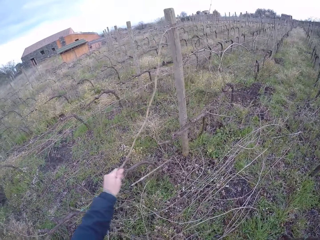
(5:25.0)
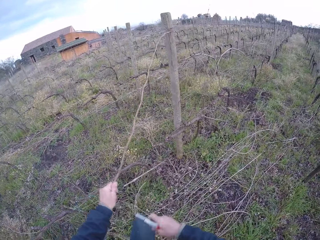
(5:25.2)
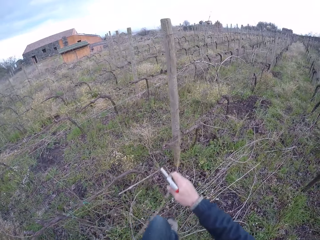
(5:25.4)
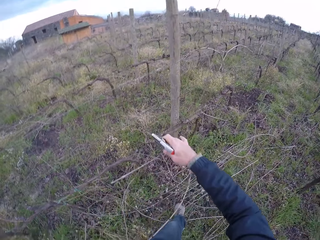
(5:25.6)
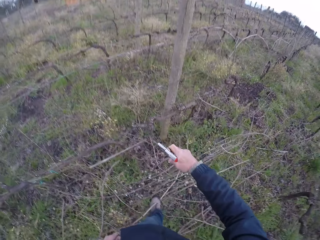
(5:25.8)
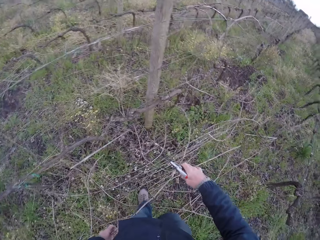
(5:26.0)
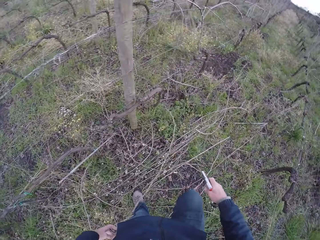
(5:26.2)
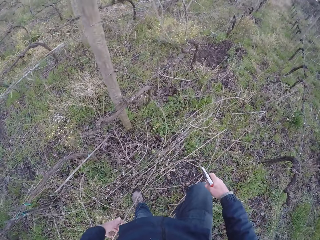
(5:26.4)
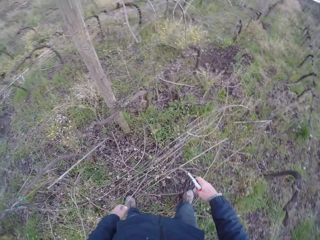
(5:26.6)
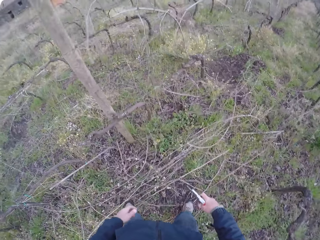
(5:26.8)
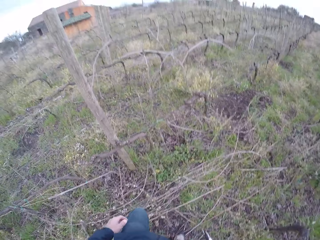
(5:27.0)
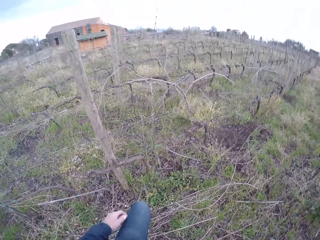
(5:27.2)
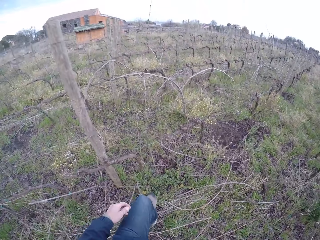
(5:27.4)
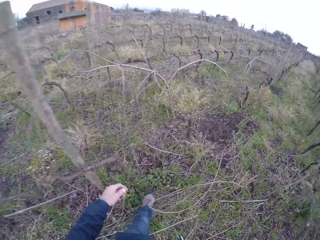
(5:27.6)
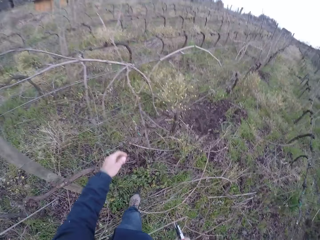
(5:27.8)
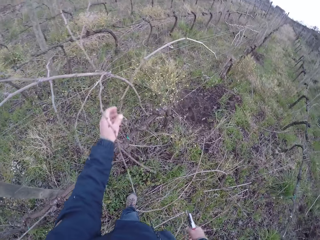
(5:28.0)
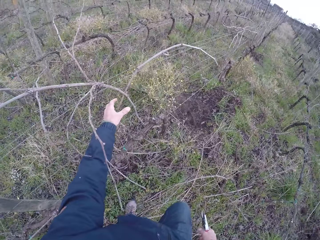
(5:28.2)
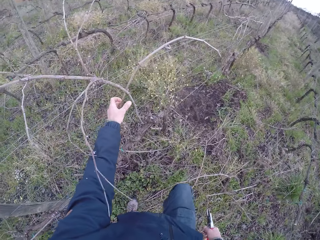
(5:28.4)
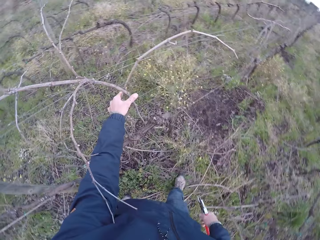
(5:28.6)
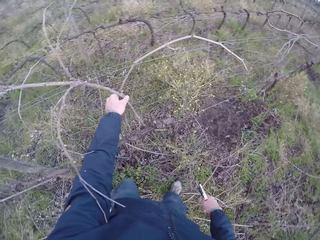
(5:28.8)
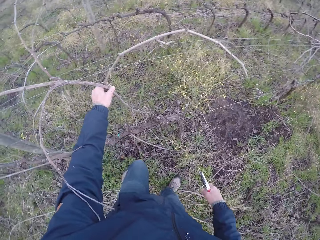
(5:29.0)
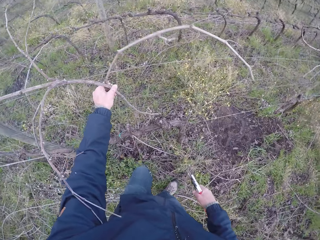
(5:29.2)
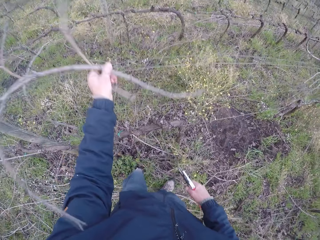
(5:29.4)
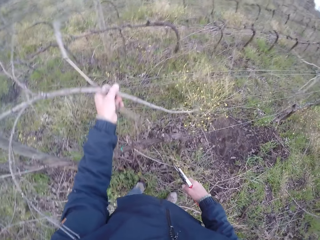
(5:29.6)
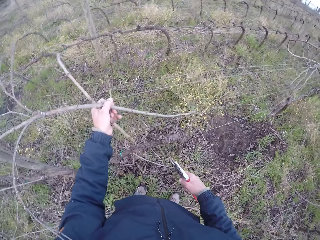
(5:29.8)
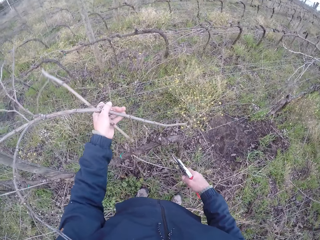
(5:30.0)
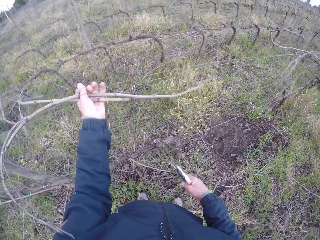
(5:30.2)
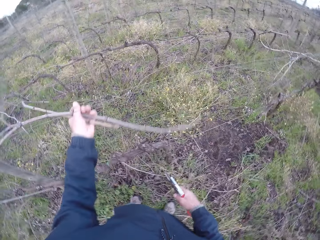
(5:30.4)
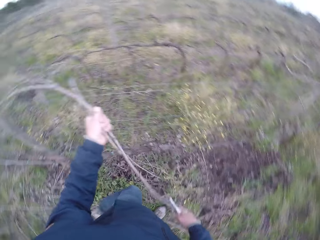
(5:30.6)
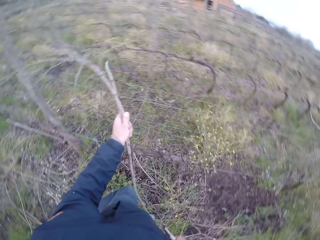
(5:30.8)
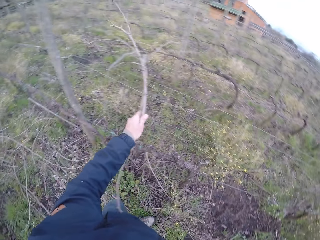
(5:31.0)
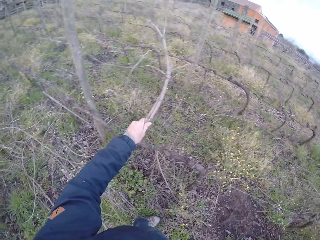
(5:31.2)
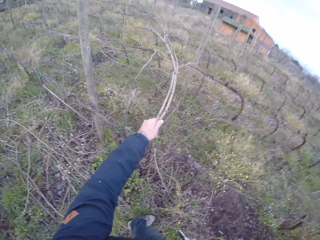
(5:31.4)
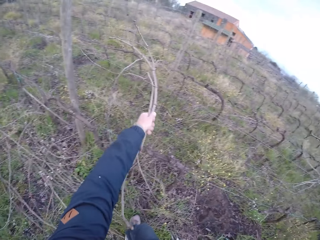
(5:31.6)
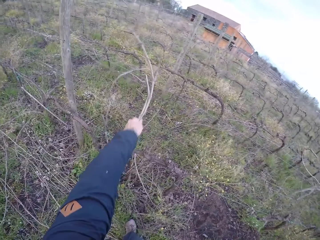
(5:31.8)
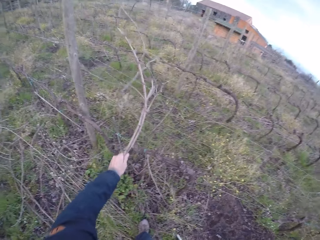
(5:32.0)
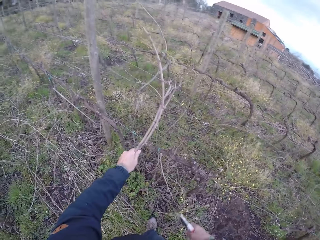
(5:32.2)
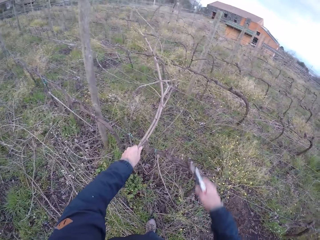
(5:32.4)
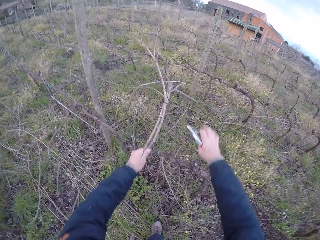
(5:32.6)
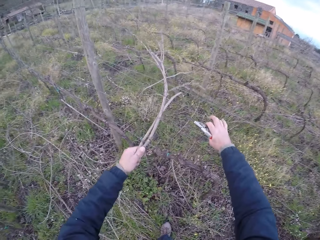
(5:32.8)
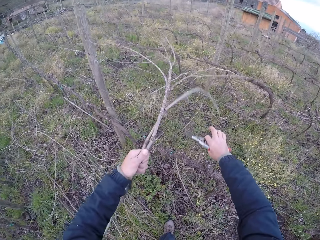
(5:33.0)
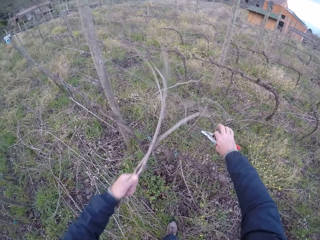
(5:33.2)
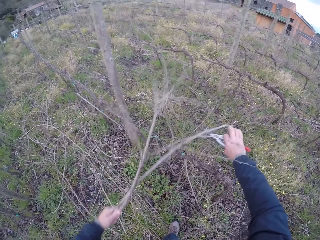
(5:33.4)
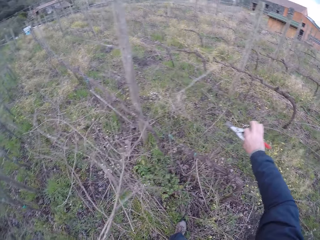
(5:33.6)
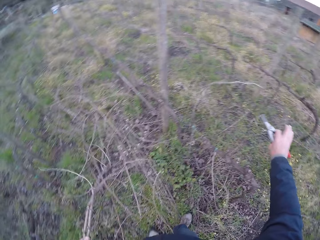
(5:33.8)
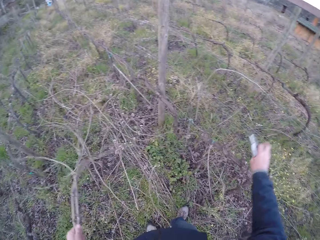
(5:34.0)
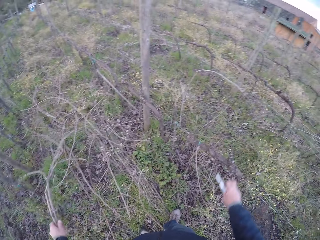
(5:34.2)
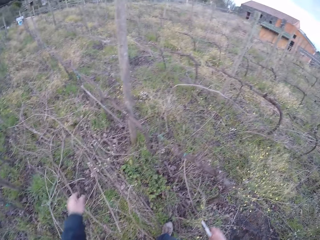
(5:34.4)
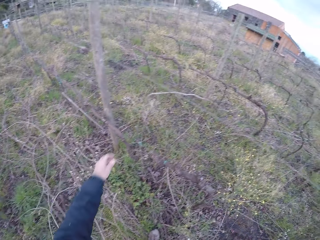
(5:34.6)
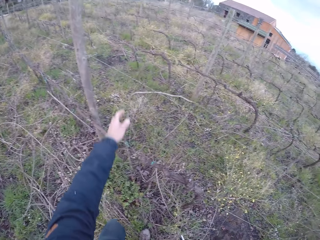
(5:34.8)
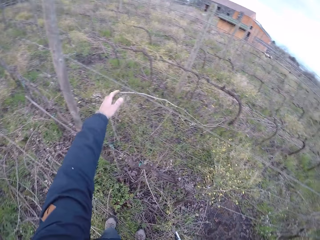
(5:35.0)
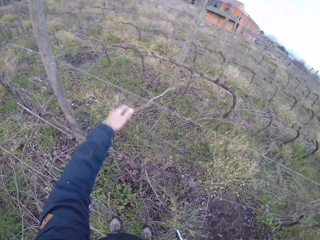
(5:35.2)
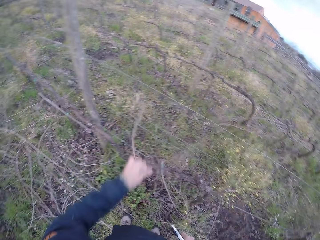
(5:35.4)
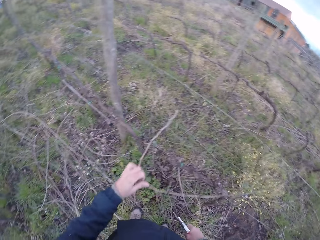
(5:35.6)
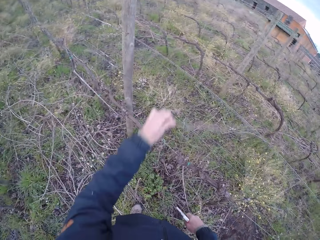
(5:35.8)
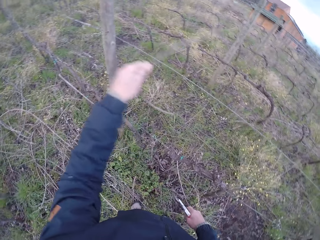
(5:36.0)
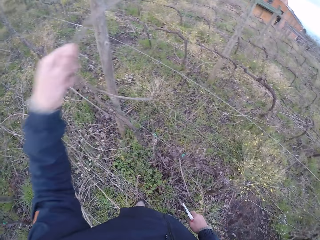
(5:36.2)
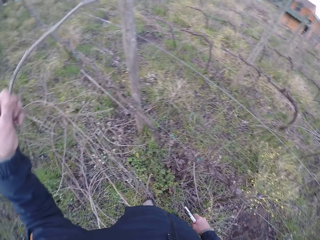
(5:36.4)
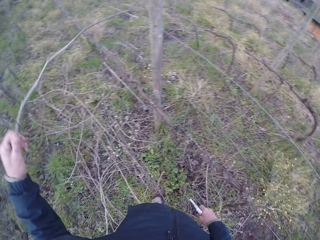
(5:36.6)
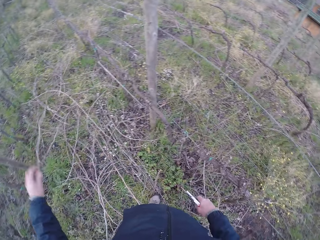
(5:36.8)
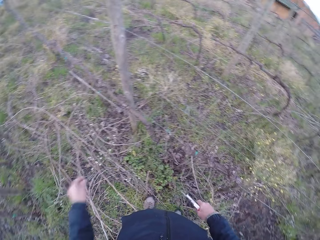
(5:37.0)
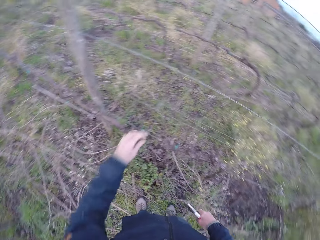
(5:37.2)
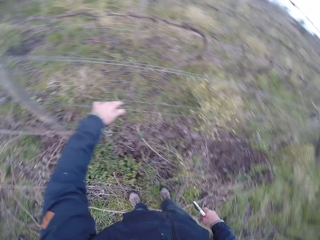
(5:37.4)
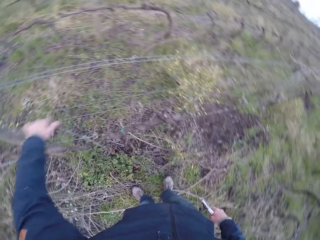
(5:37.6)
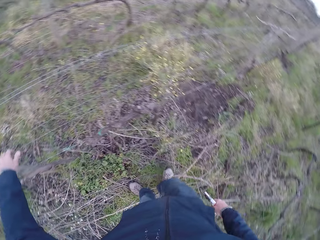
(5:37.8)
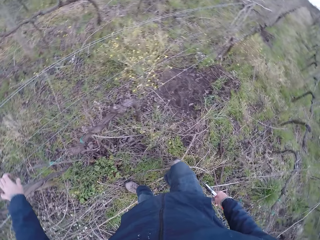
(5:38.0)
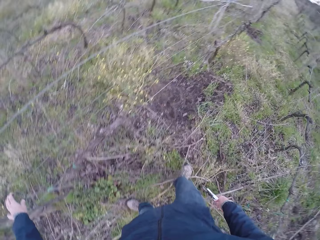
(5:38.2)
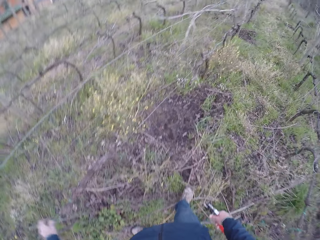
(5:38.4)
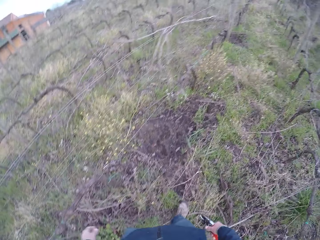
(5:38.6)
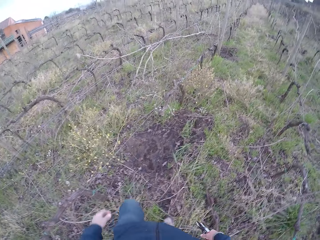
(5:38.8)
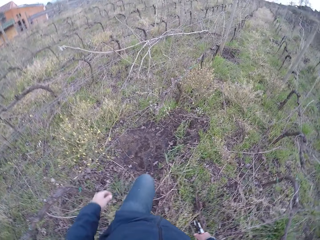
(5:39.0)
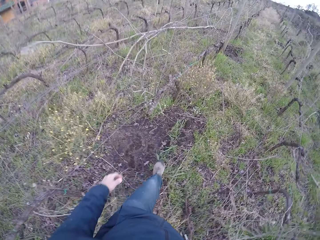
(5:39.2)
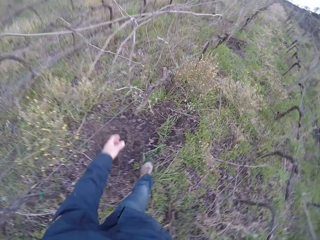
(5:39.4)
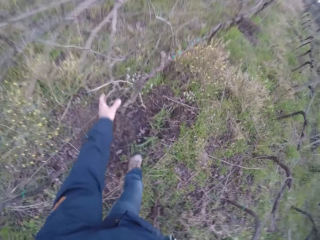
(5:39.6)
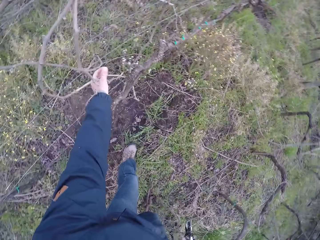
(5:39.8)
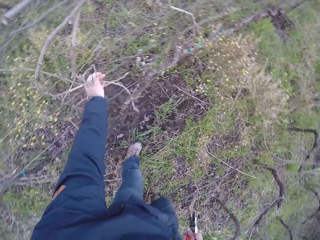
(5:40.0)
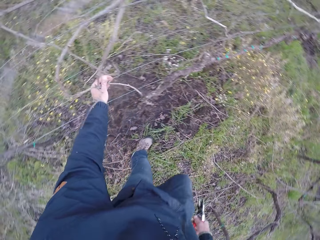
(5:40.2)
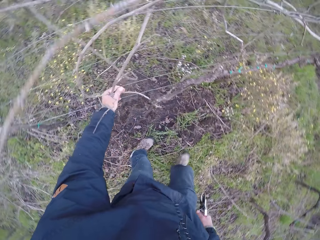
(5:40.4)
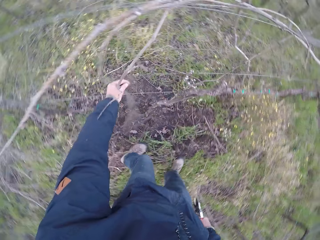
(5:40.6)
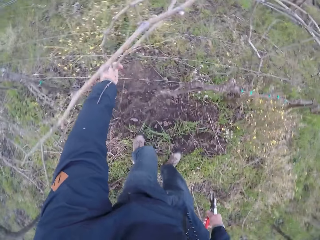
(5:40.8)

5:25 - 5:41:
The camera wearer drops the twig on the floor with his left hand. He picks up the wood and holds some twigs with his left hand. He pulls down a barb wire with his right hand. He drops the twig on the floor with his left hand. He removes the twig from the barb wire with his left hand. He picks up the wood. He drops the twig on the floor with his left hand. He walks. He holds some twigs with his left hand and picks up the wood.

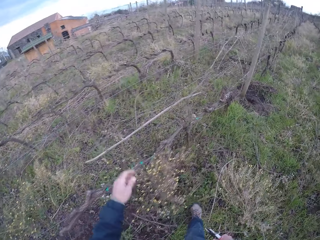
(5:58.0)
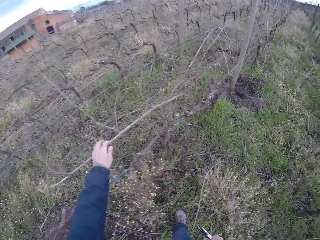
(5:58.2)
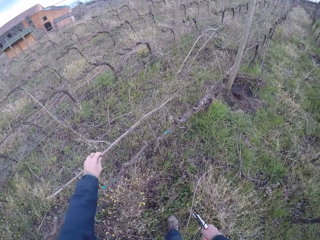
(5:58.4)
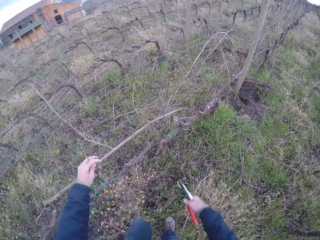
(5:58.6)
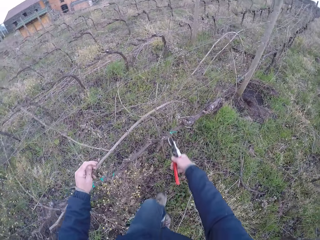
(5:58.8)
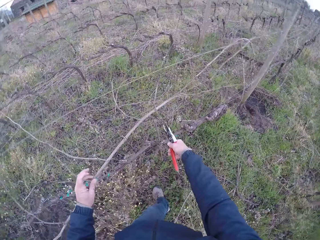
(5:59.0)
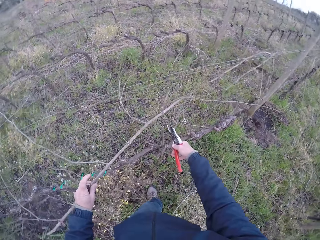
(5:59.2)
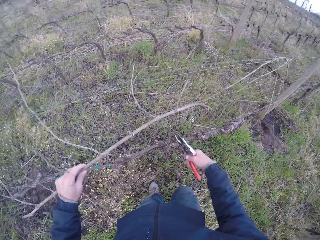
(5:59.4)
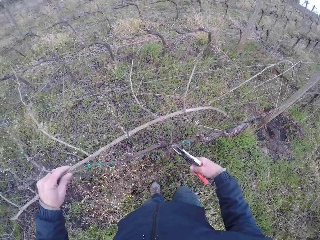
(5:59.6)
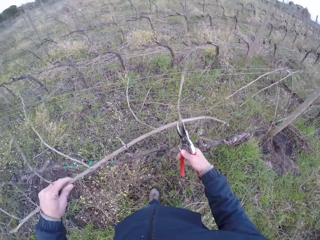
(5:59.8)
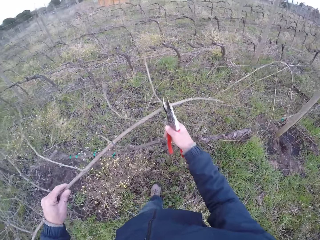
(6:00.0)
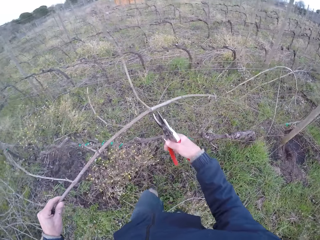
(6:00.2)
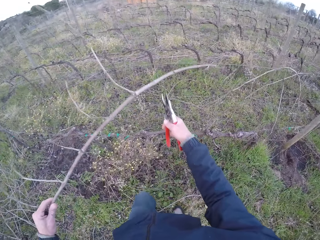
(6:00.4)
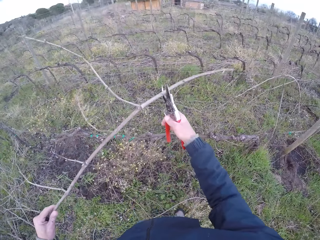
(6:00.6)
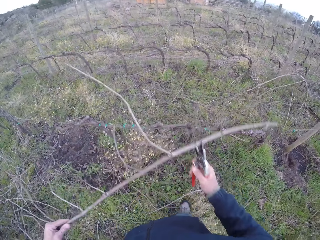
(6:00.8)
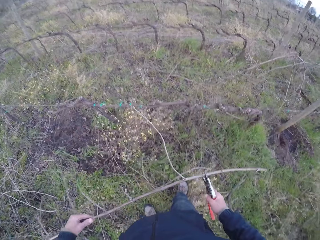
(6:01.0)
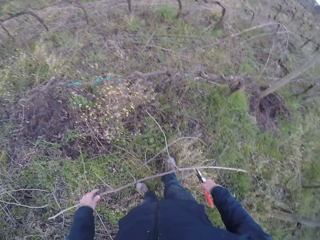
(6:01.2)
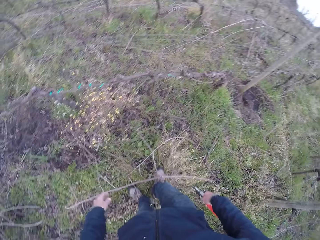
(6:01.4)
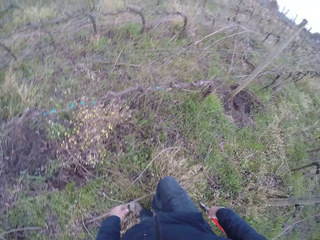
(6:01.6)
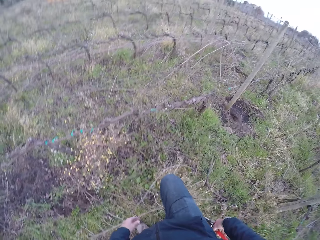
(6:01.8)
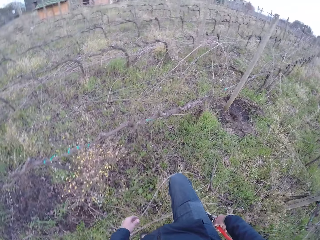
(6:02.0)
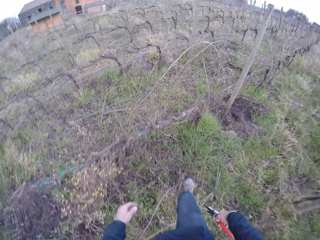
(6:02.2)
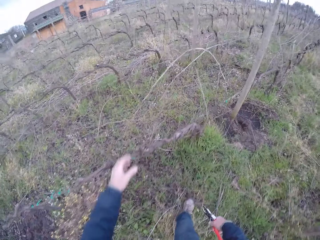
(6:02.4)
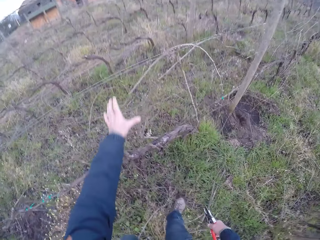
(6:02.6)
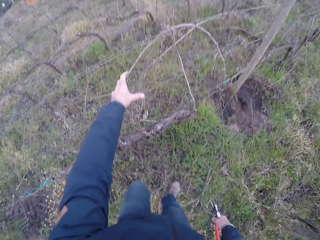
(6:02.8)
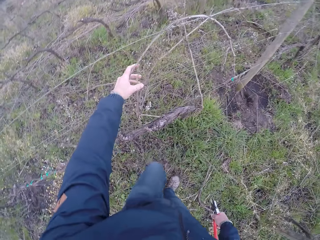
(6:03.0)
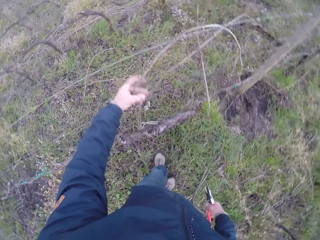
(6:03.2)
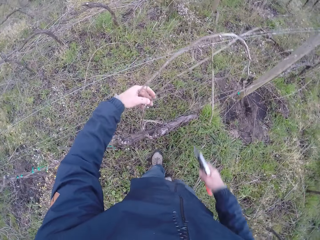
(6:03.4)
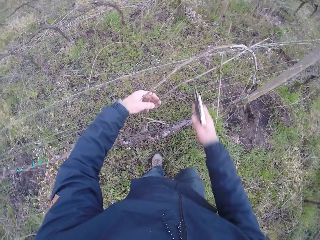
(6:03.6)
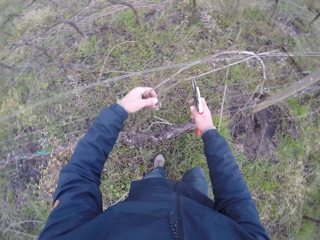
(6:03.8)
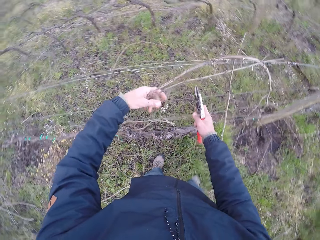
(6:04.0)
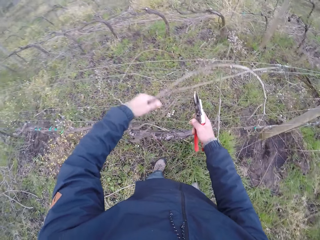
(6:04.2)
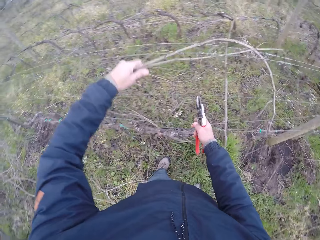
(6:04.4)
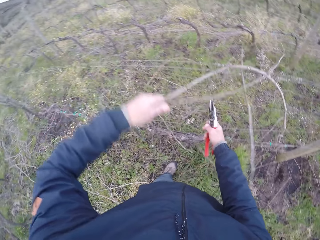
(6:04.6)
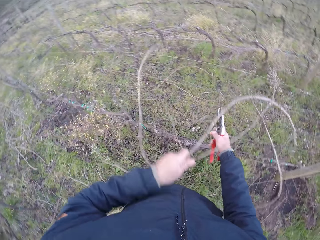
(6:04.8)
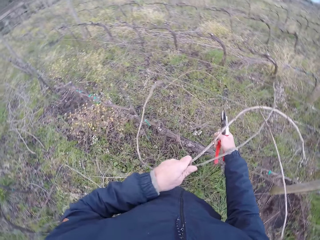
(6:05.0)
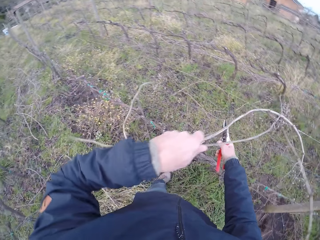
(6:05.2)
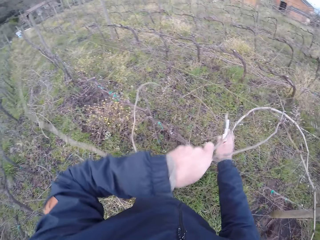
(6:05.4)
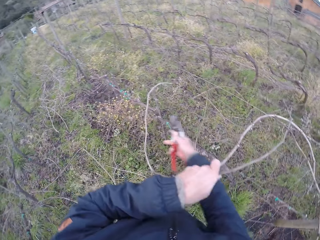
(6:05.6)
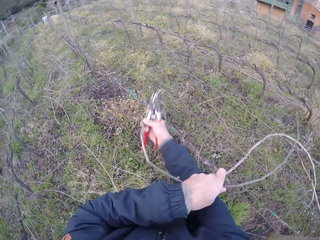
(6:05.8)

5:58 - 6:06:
The camera wearer picks up the wood. He holds a twig with his left hand. He cuts the wood with the pliers. He drops the twig on the floor with his left hand. He picks up the wood. He holds some twigs with his left hand. He cuts the wood with the pliers.
